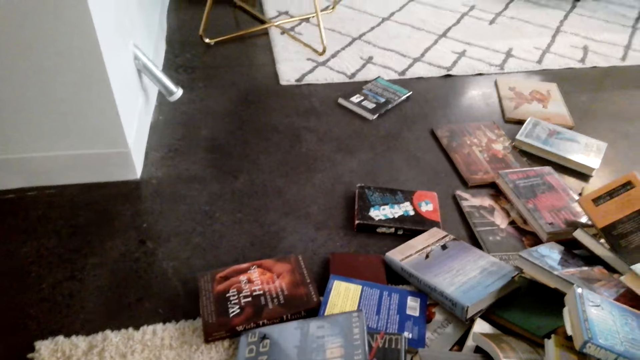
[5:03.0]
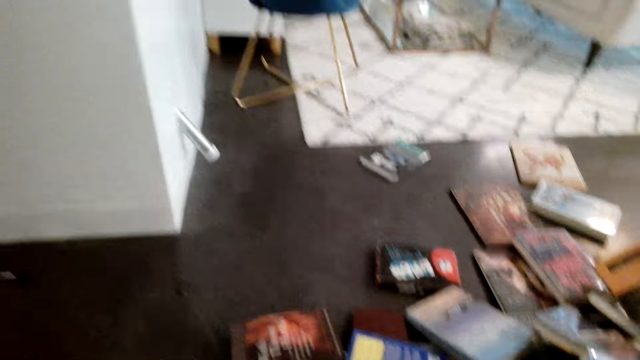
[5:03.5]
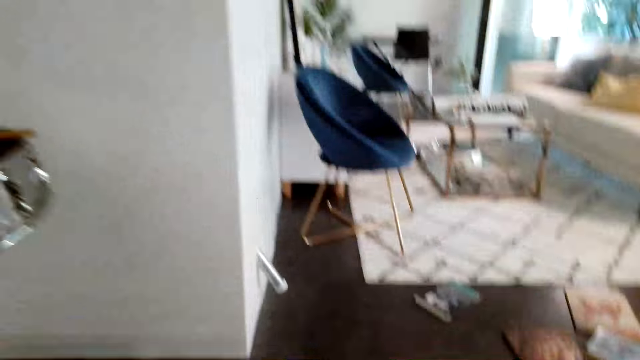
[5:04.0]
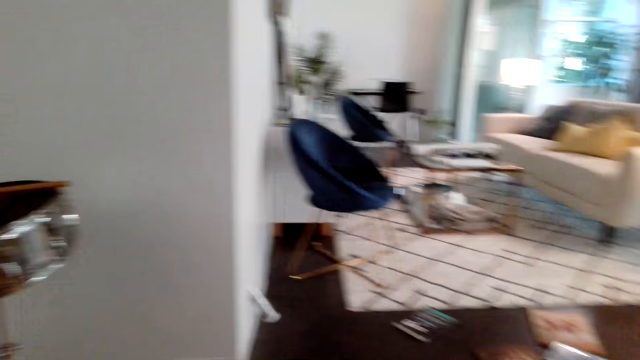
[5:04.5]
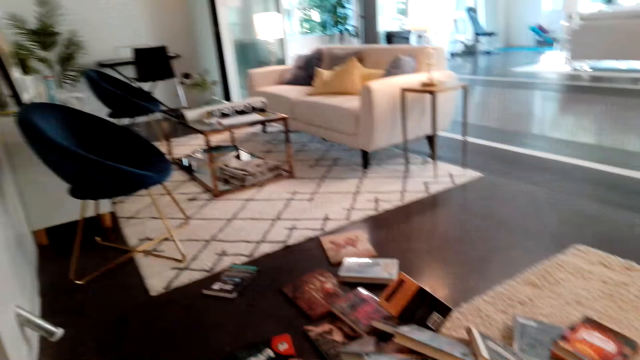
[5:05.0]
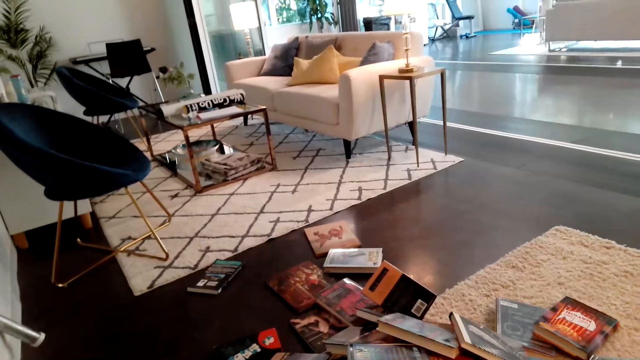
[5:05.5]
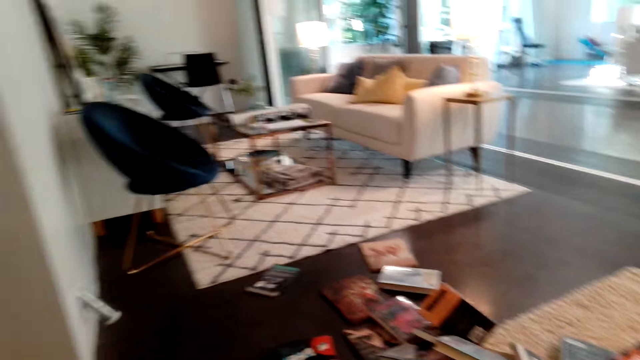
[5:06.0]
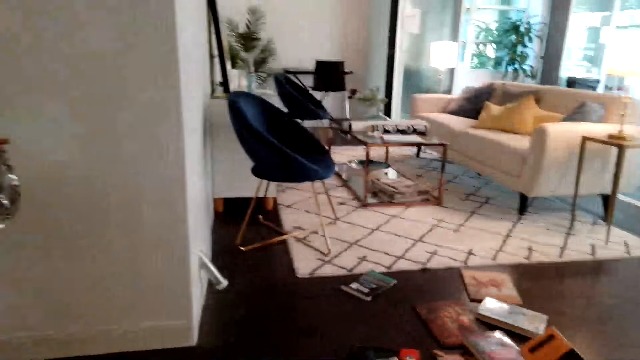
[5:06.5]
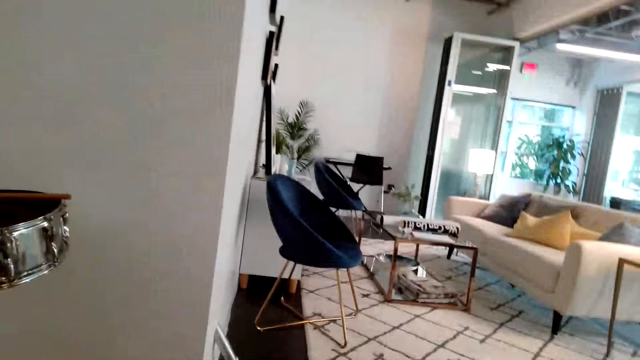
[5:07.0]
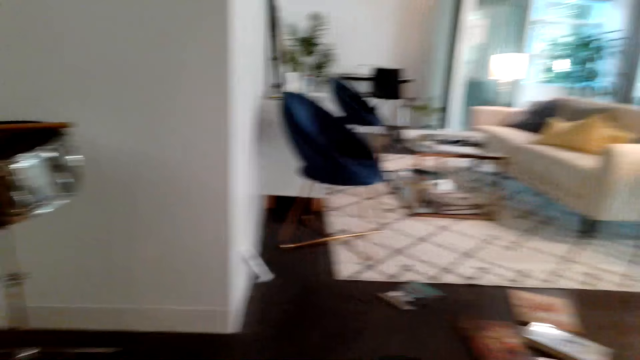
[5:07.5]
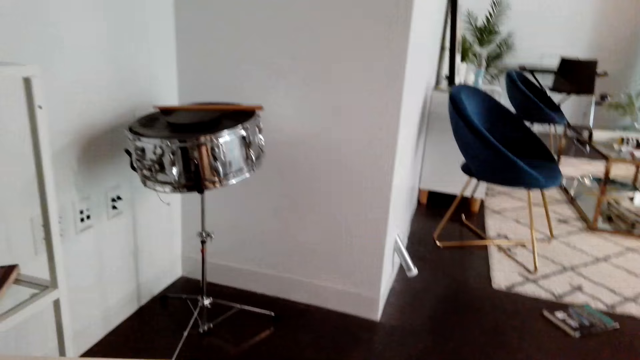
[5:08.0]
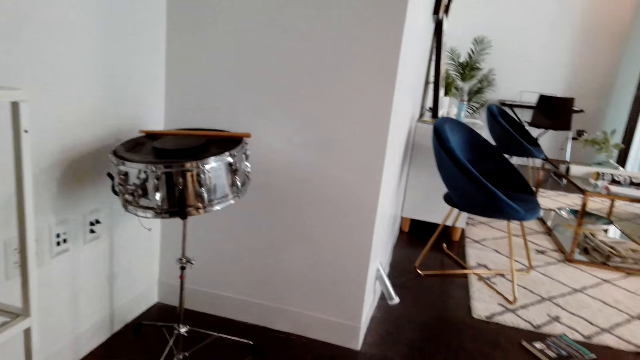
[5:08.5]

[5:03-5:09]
The camera wearer turns around the room.

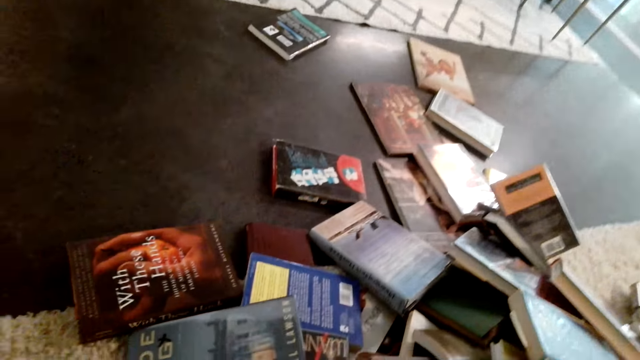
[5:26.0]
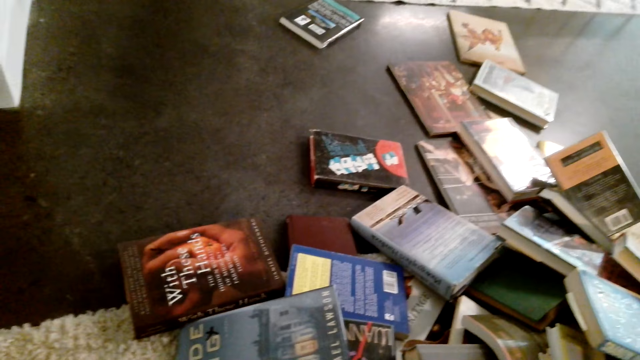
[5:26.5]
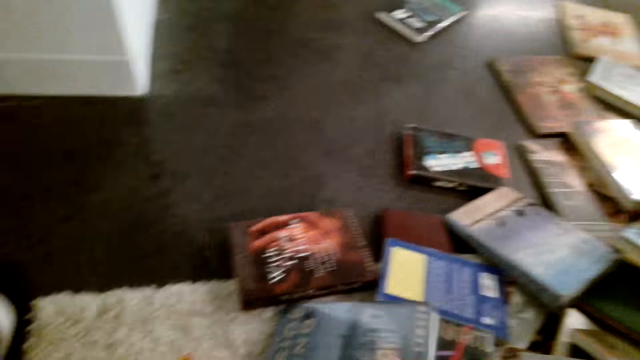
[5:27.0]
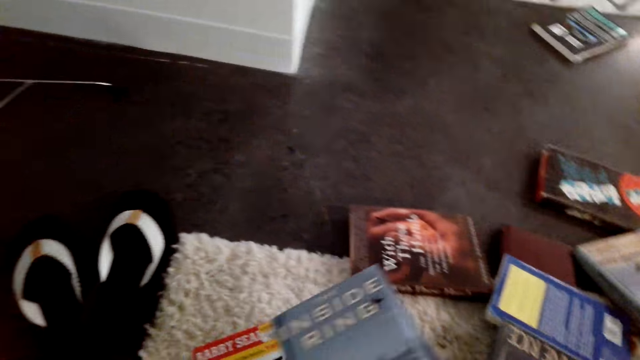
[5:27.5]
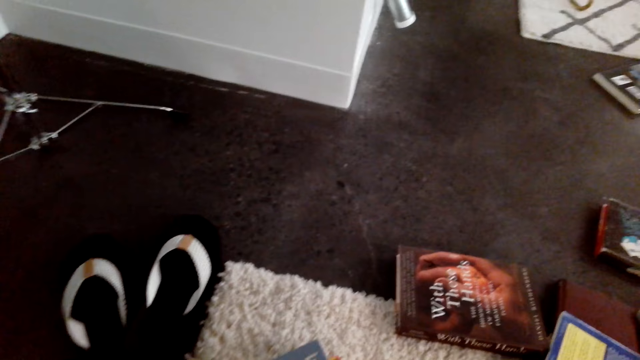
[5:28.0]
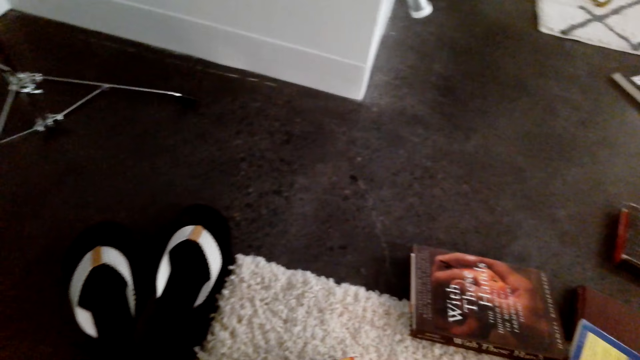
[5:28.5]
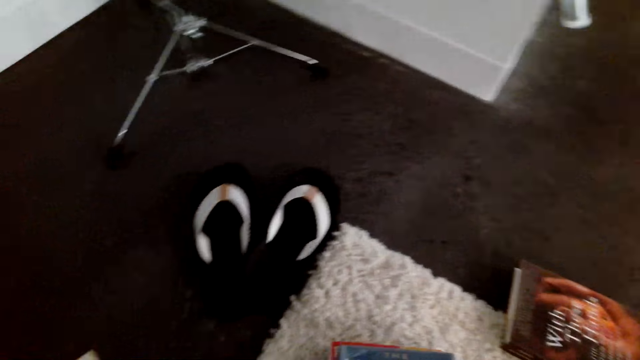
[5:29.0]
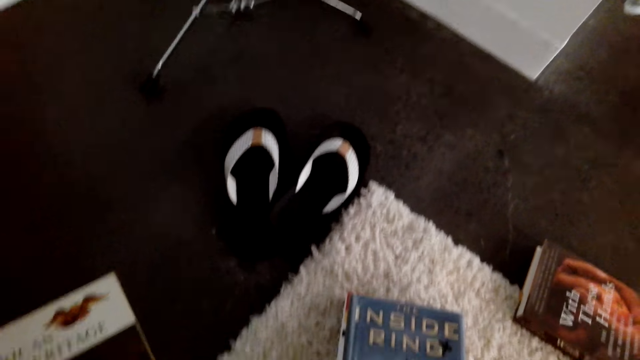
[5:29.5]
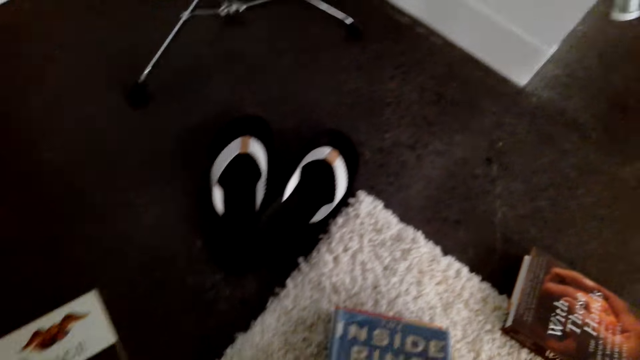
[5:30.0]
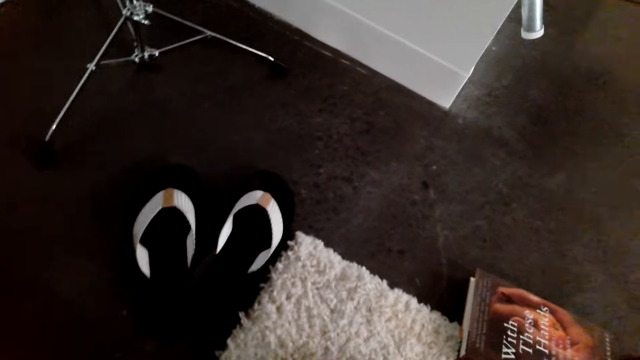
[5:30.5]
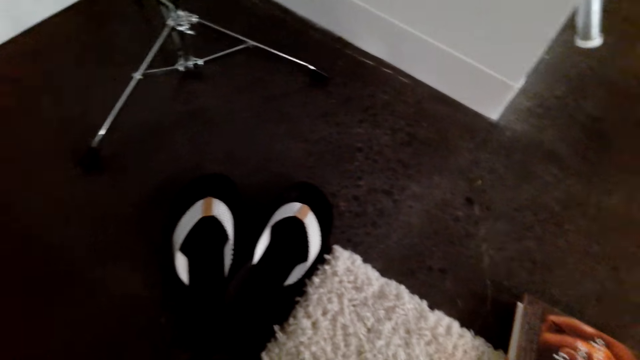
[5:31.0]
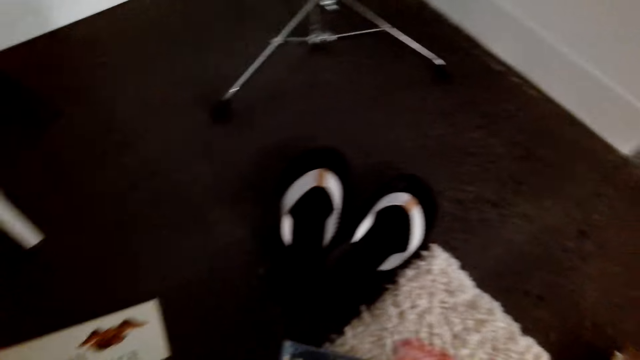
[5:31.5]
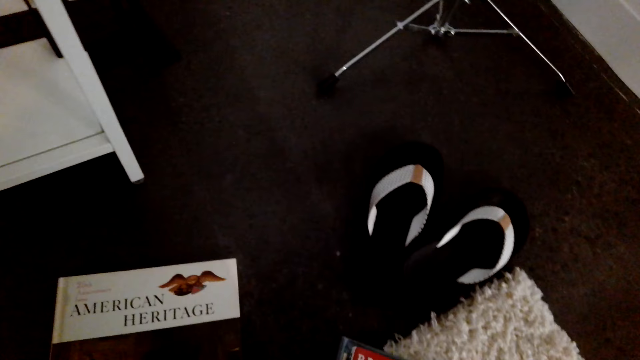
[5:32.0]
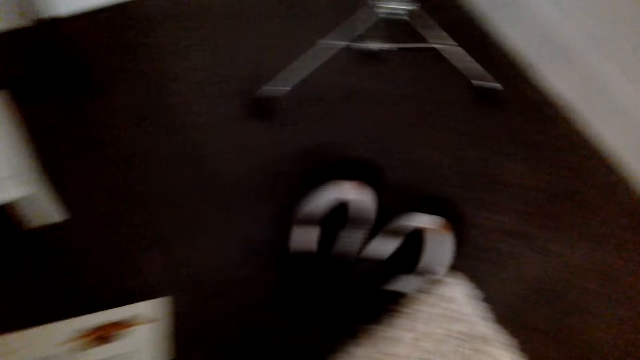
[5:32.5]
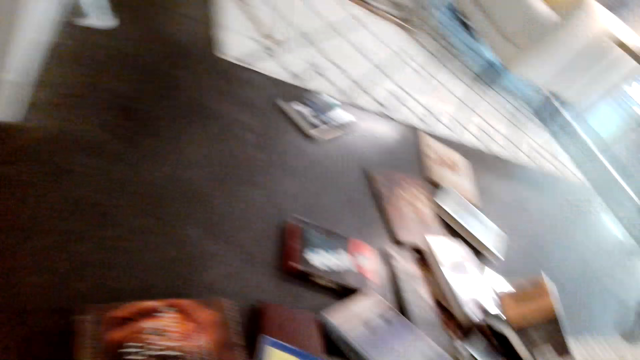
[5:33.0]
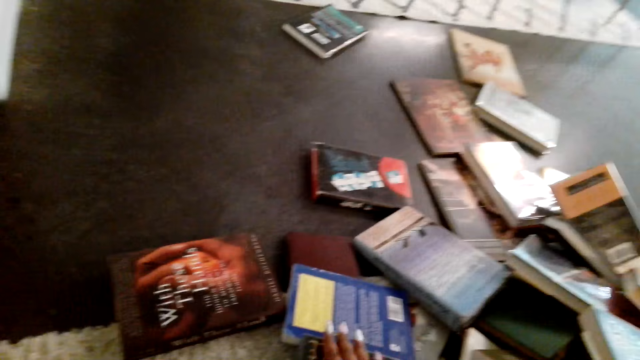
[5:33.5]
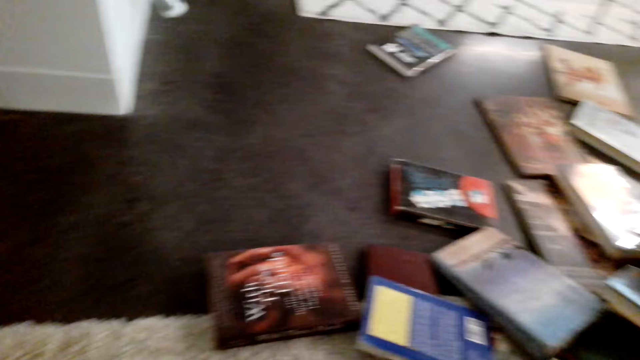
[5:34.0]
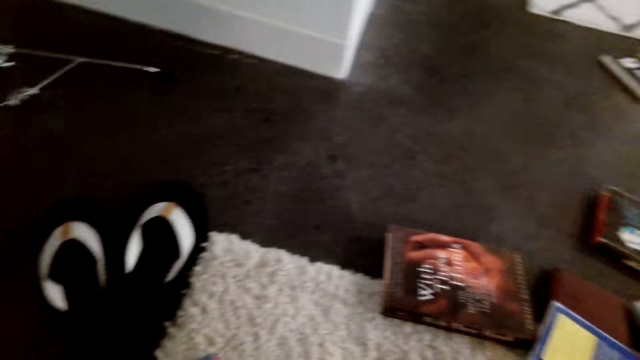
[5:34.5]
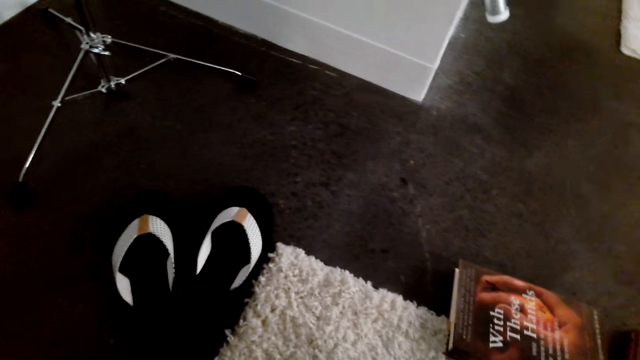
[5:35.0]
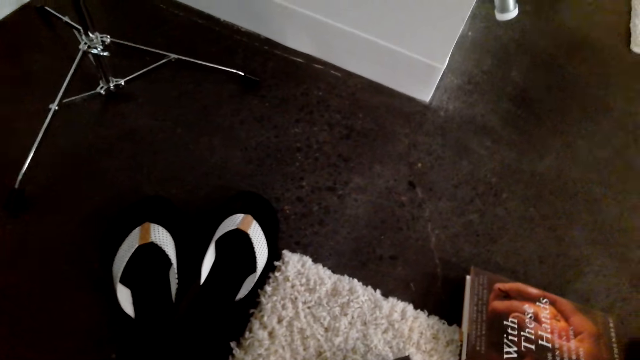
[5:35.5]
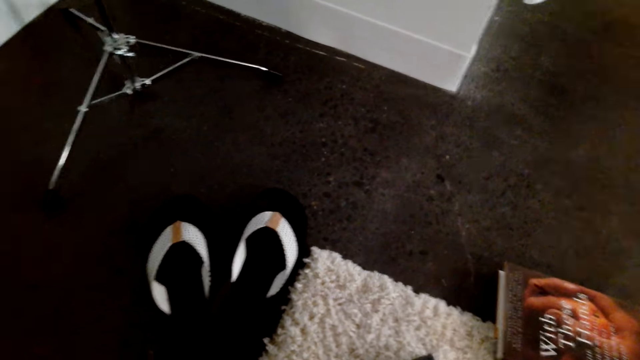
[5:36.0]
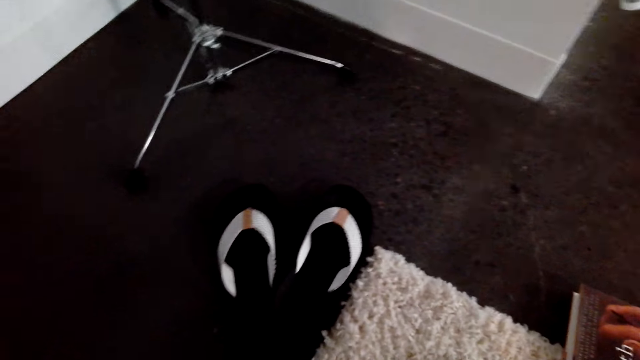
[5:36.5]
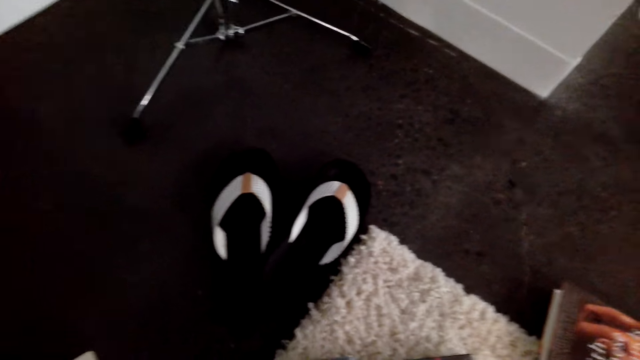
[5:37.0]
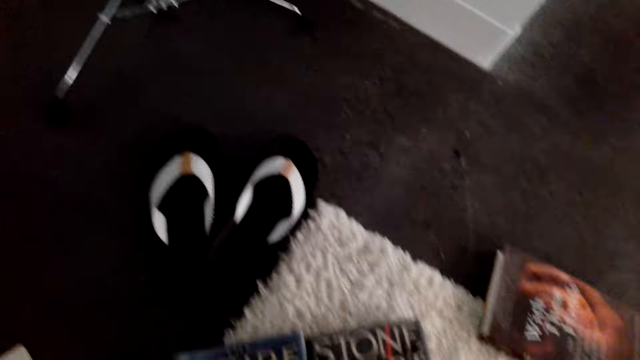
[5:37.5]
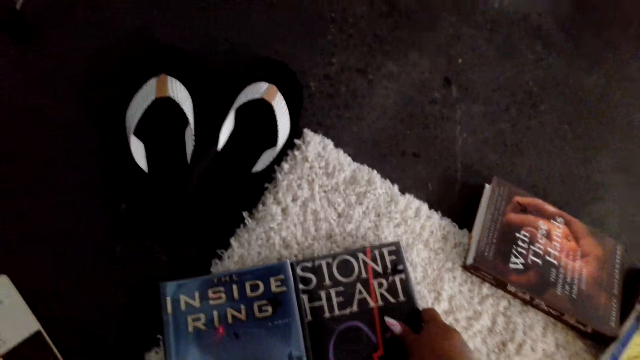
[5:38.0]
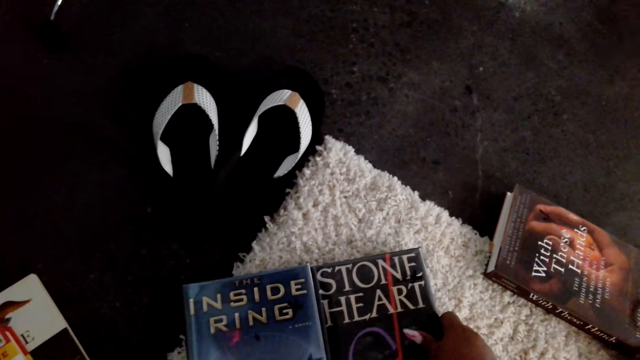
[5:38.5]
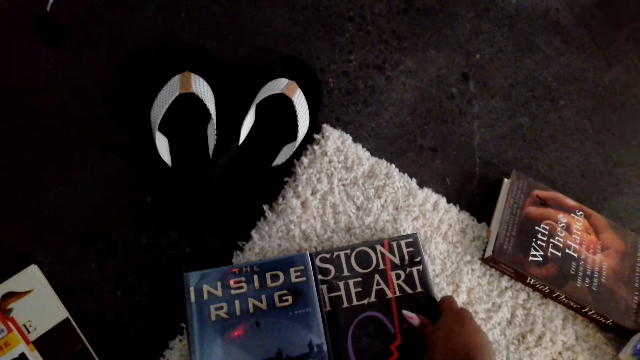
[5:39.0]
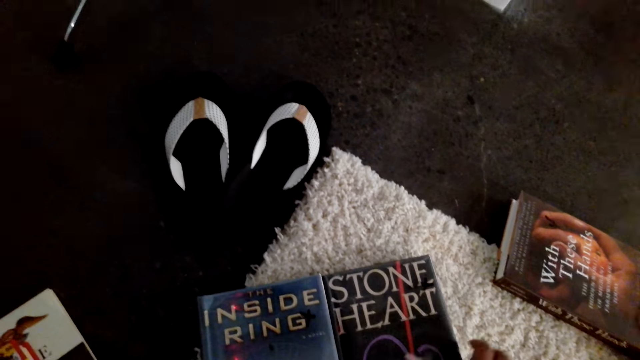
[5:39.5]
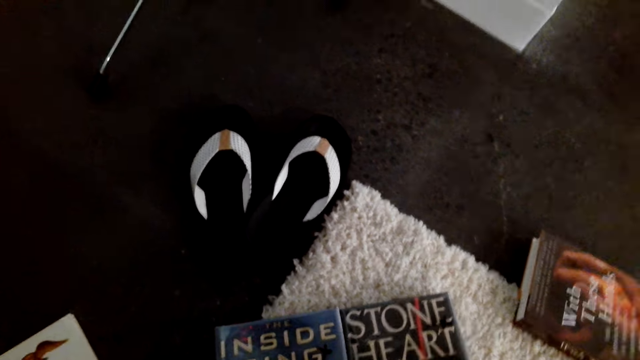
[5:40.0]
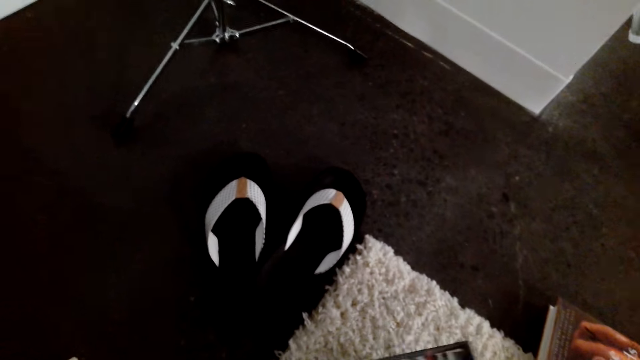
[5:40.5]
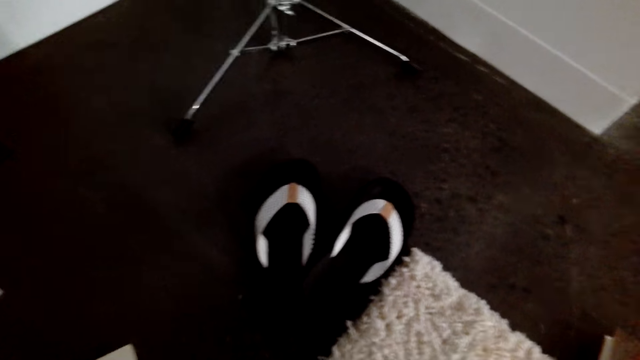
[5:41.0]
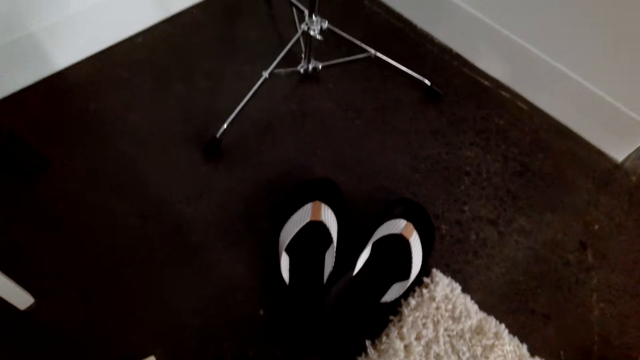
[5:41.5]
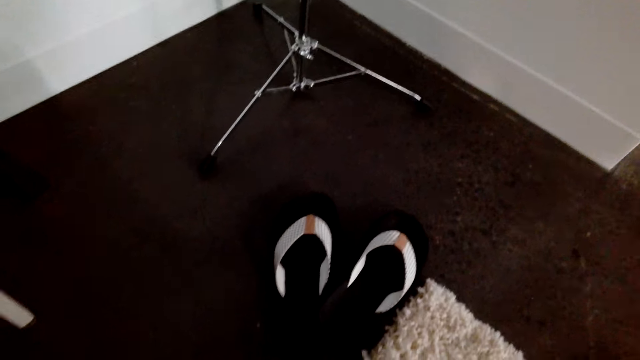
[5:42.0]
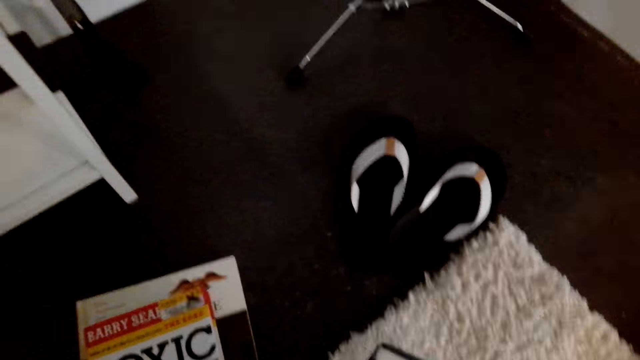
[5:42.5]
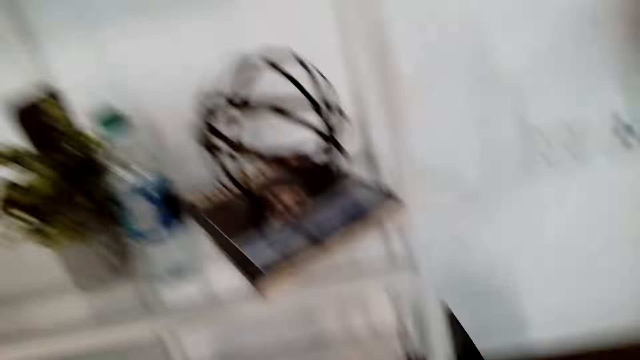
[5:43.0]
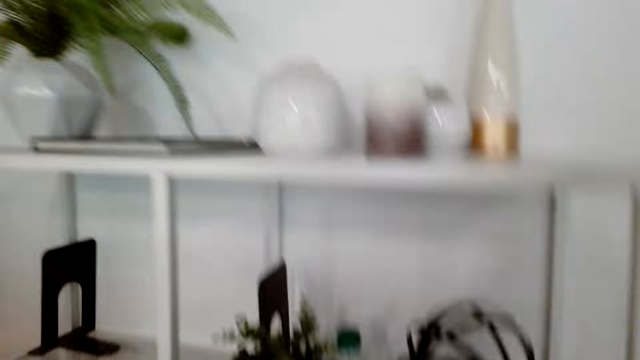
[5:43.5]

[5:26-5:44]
The camera wearer picks a book from the floor. They turn around the room. They pick books from the floor. They hold the books on the floor and arrange the books on the floor. They look around the room.
